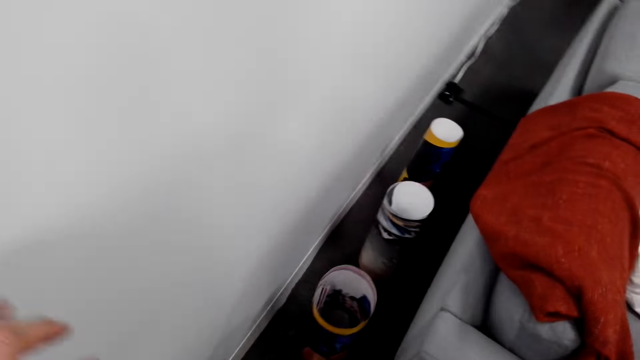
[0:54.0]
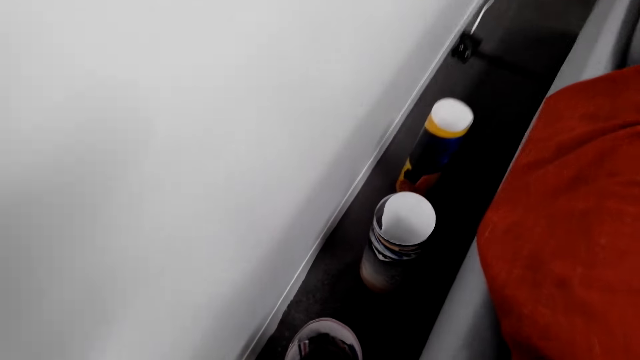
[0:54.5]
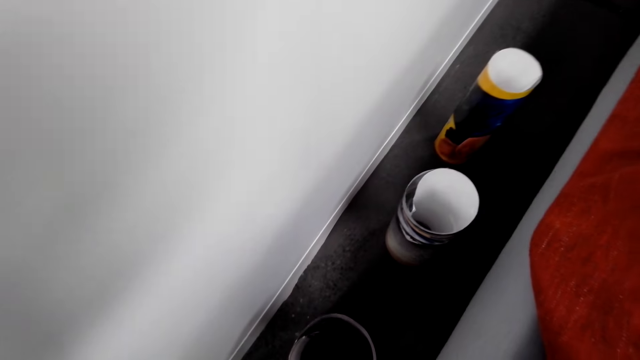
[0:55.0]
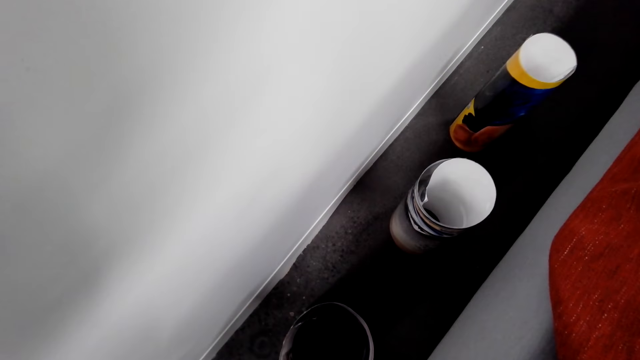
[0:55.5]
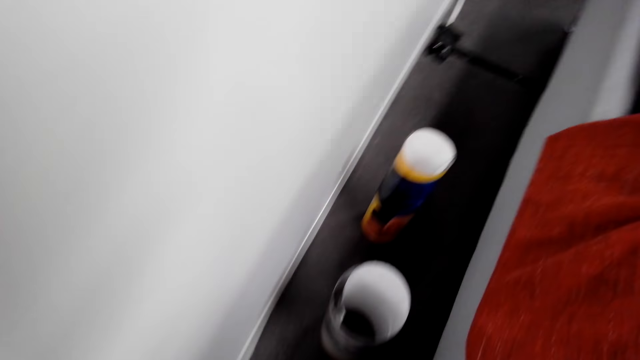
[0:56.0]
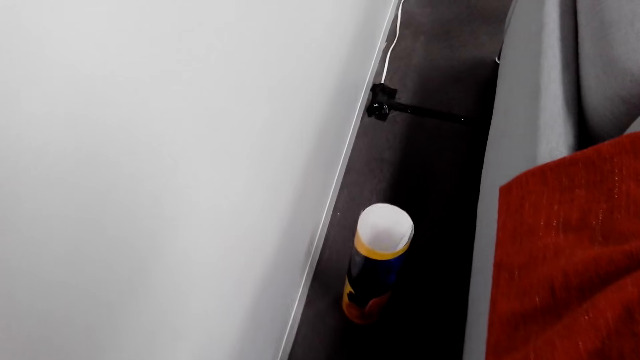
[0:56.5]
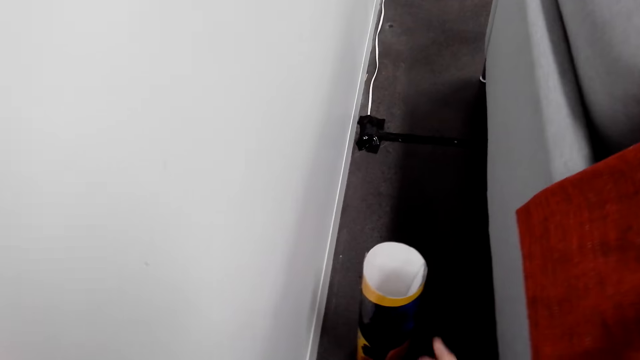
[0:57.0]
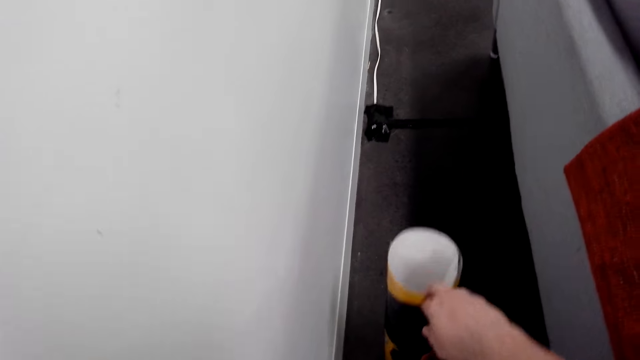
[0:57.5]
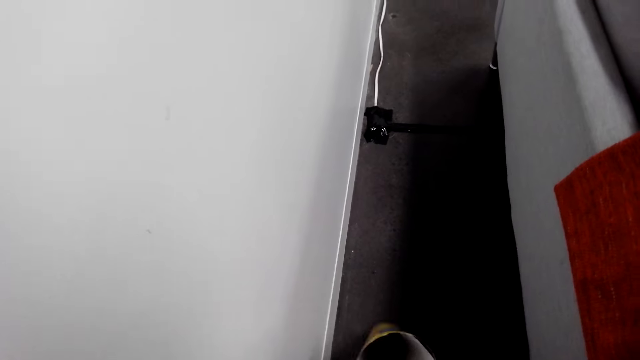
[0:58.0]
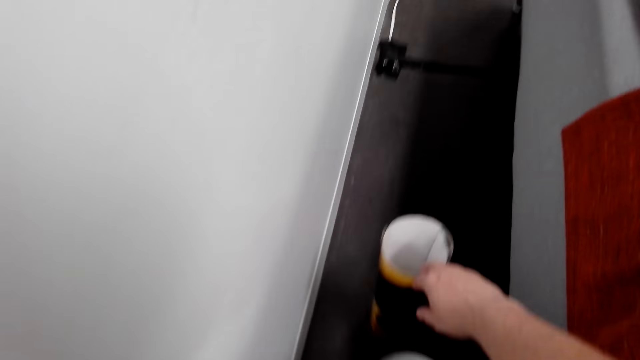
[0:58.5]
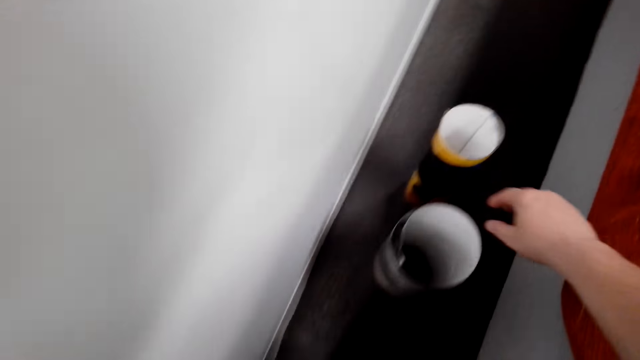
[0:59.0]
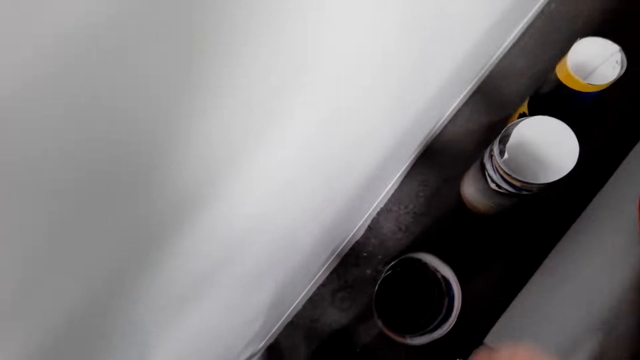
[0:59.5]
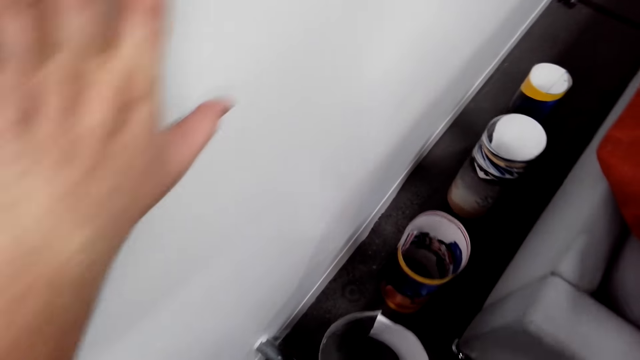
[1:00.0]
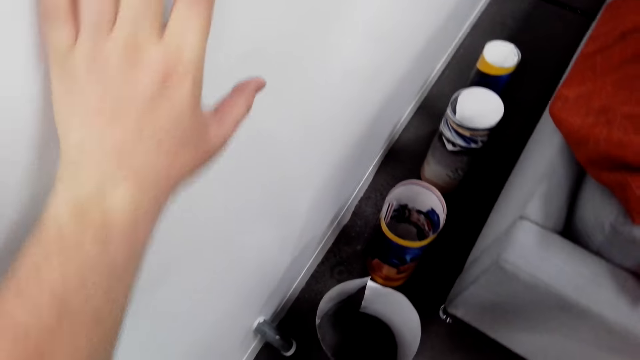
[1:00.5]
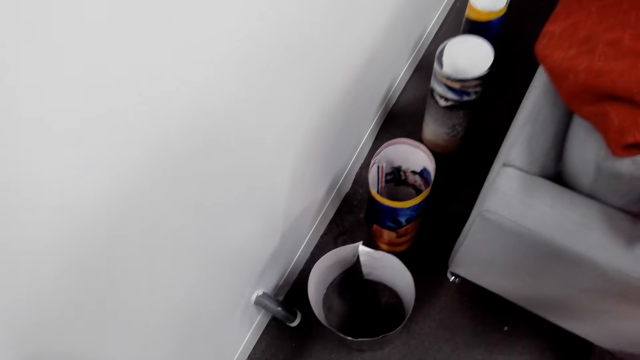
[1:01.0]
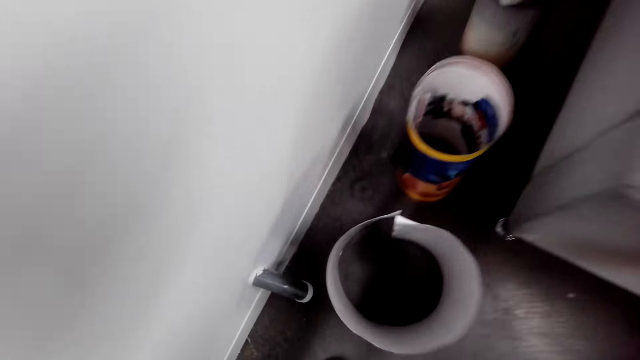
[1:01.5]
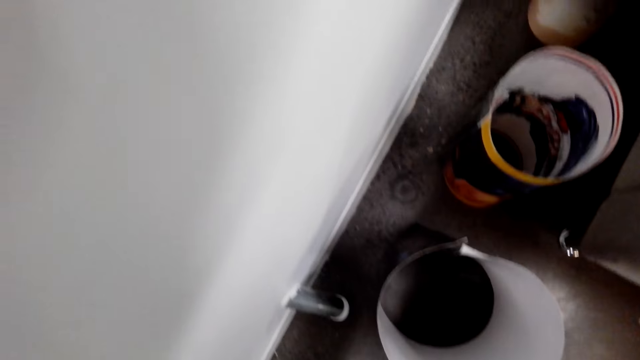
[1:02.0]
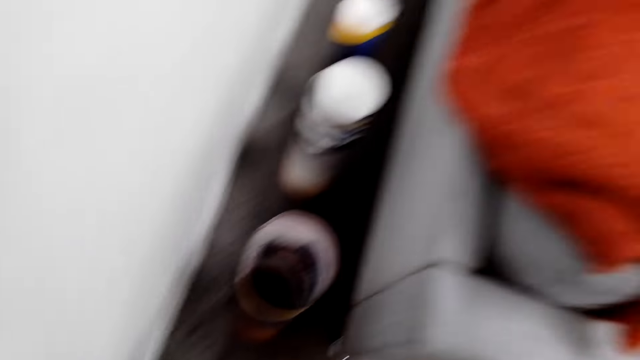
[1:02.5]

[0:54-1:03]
The camera wearer takes something. They hold the wallpaper.

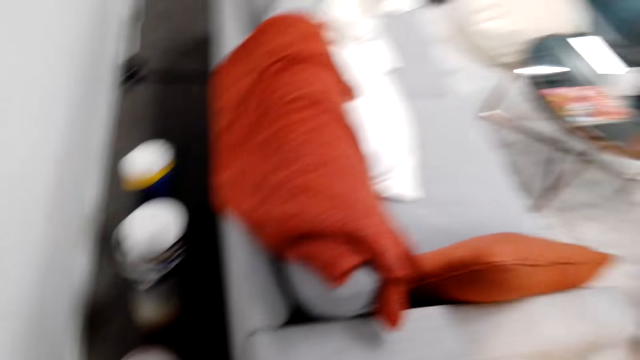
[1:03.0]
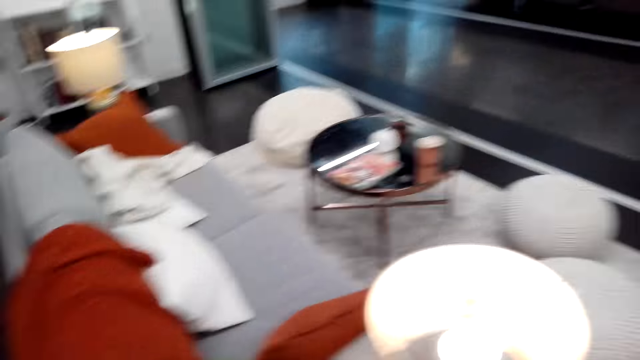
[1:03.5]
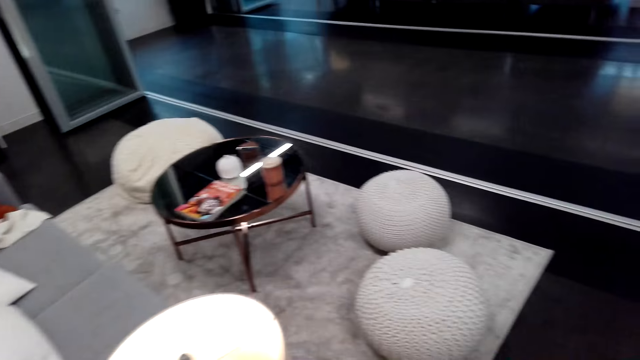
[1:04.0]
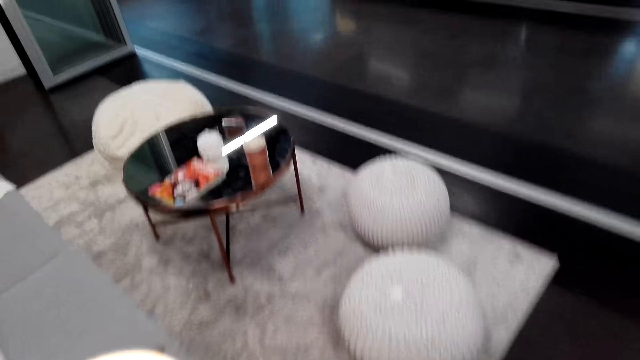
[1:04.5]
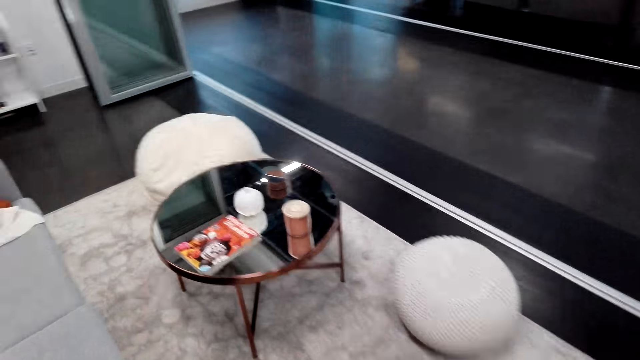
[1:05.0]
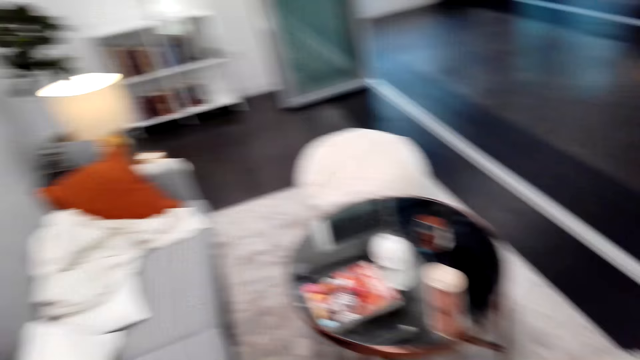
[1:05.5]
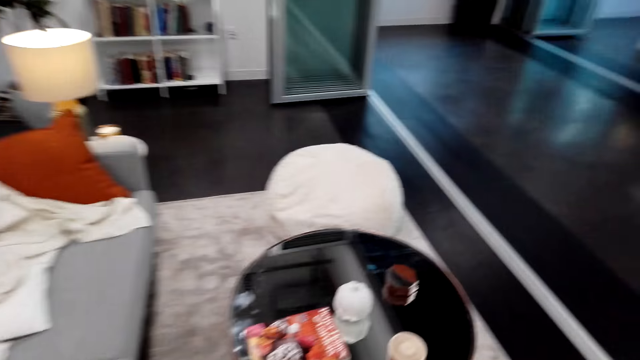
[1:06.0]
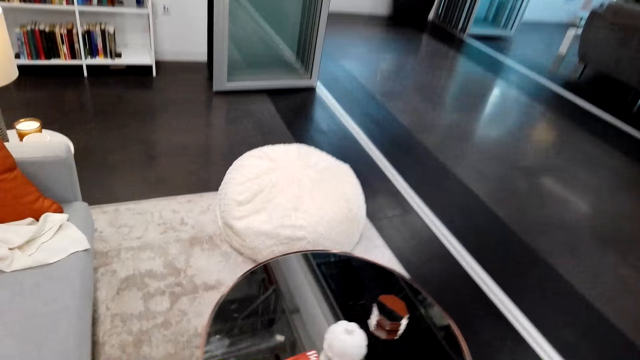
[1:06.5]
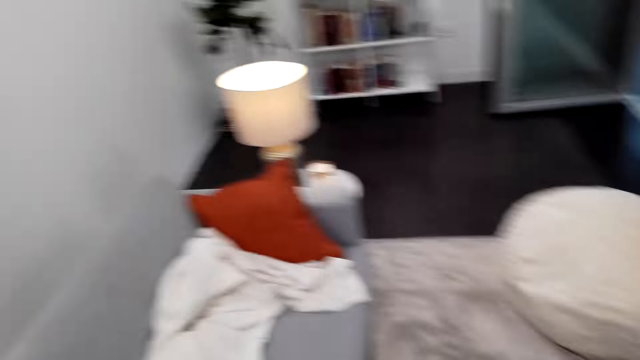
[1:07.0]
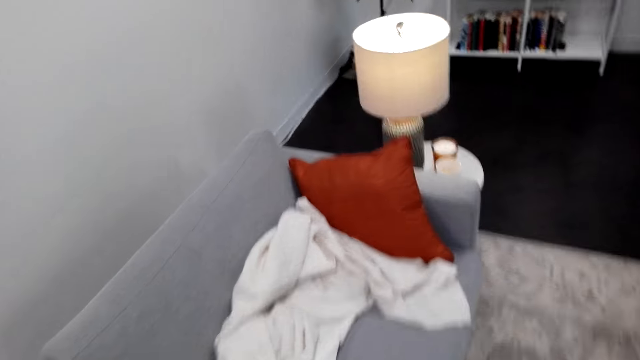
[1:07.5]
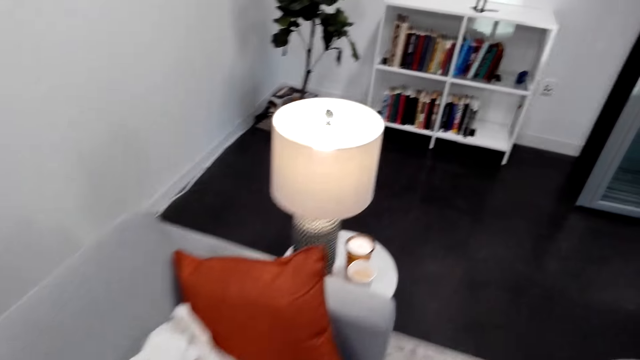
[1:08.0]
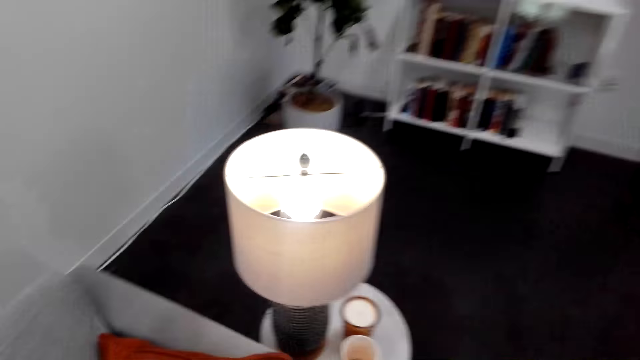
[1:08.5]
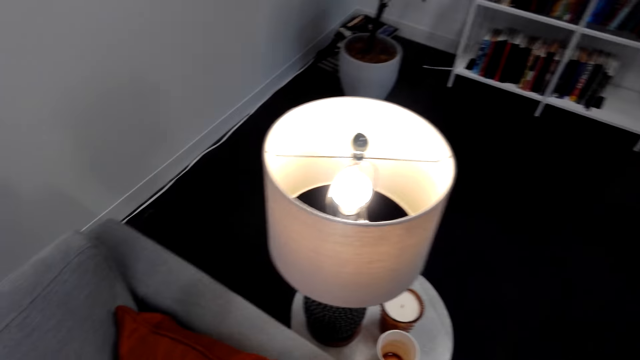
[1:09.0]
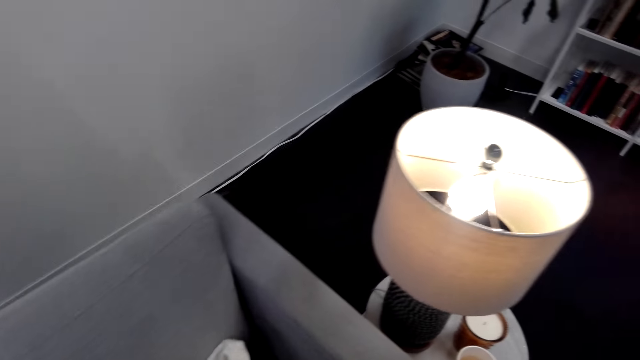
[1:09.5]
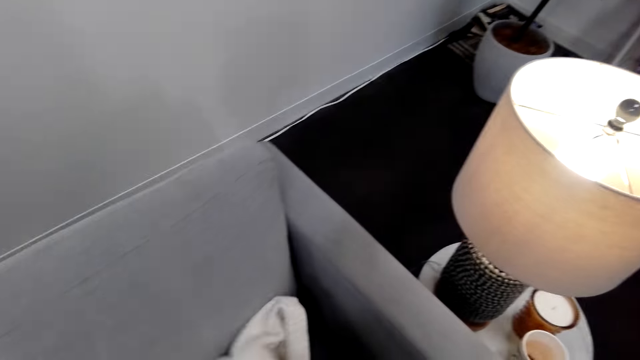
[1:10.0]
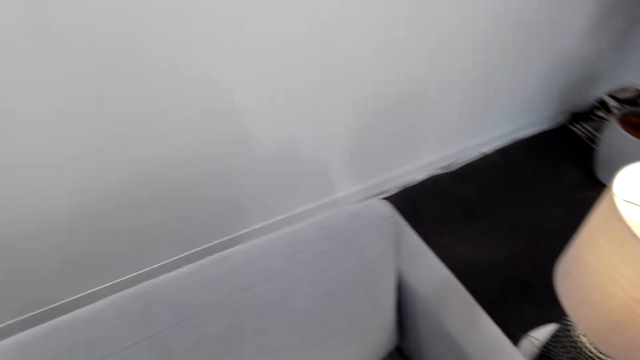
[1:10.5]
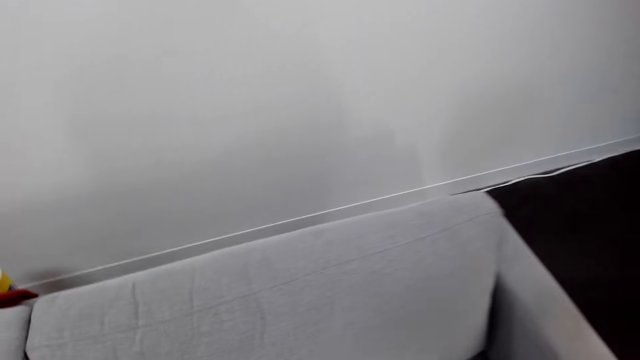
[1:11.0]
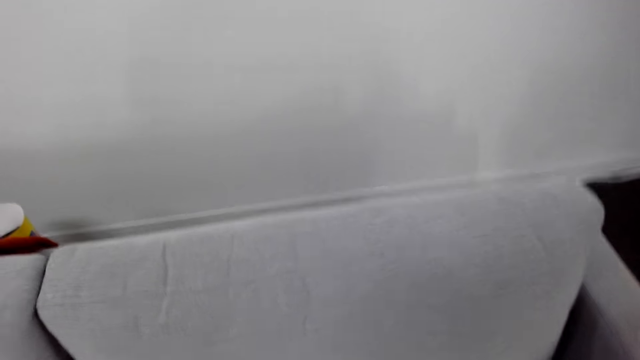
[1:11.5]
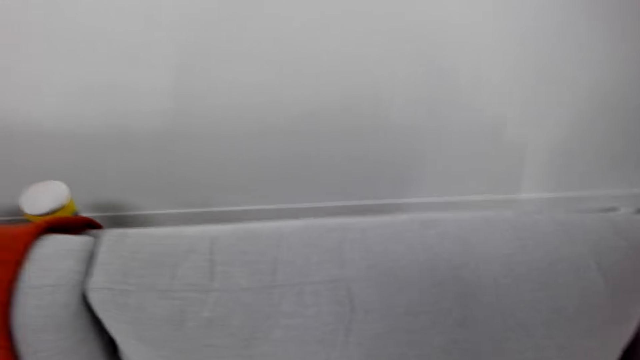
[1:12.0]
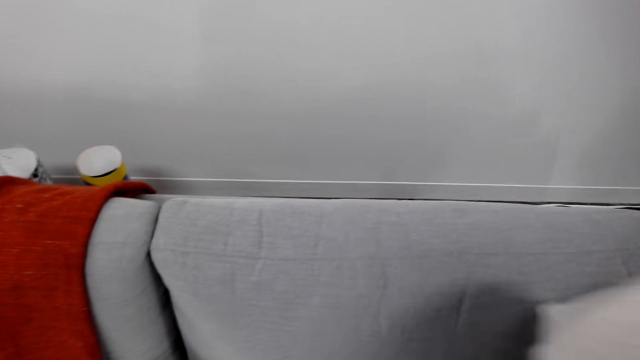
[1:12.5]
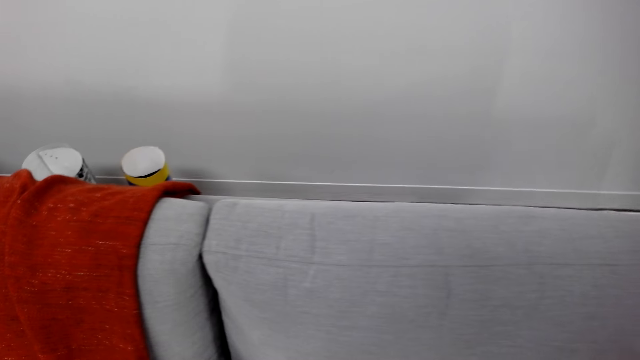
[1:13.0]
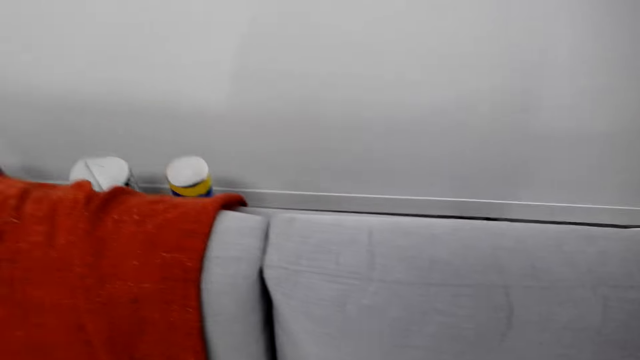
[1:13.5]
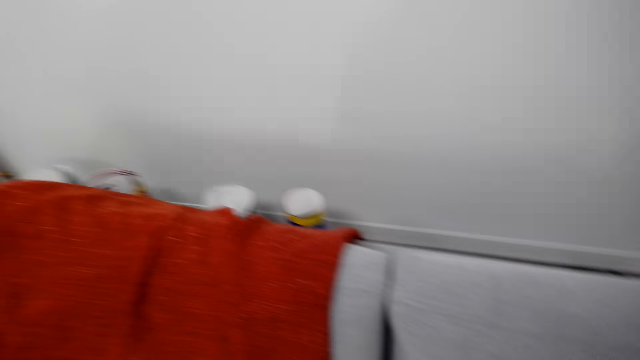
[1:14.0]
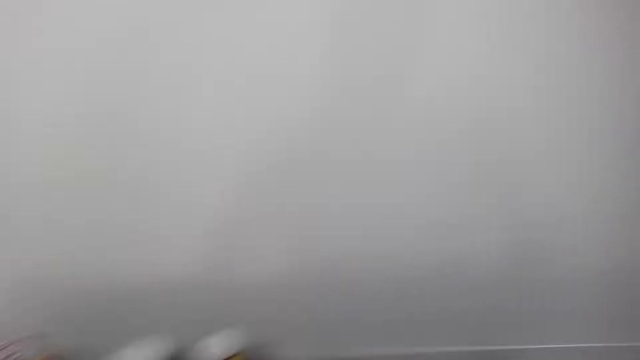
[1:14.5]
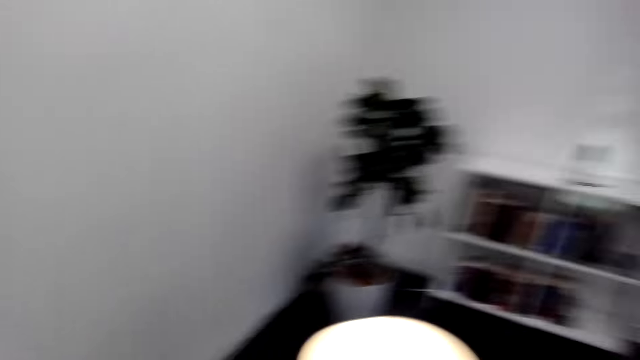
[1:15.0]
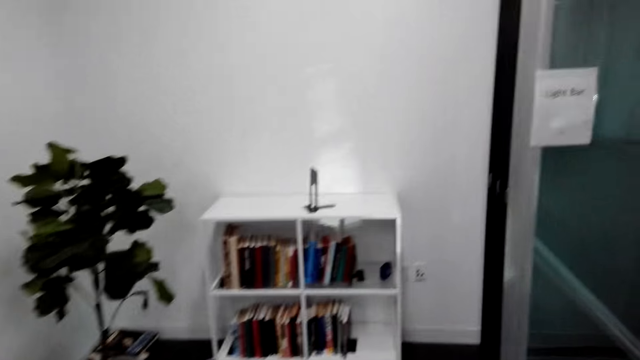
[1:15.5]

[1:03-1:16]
The camera wearer walks in the house. They move the pillow. They move in the room.
